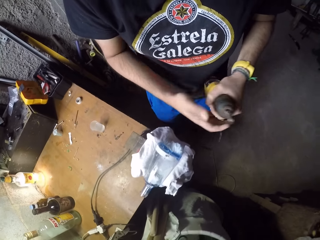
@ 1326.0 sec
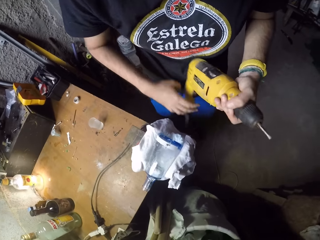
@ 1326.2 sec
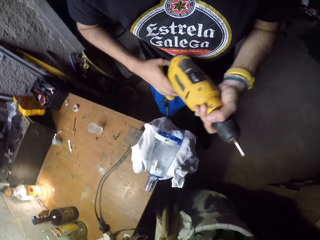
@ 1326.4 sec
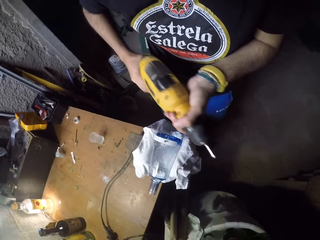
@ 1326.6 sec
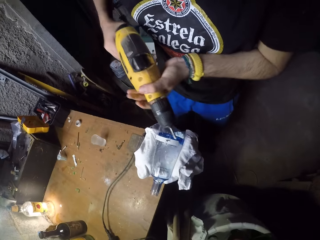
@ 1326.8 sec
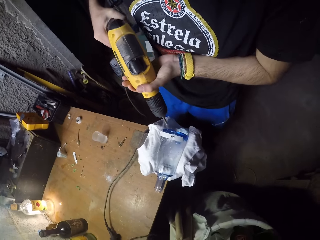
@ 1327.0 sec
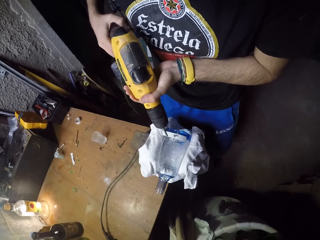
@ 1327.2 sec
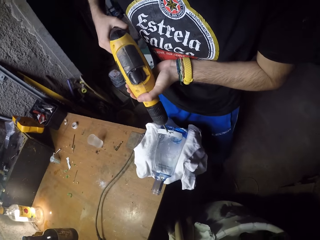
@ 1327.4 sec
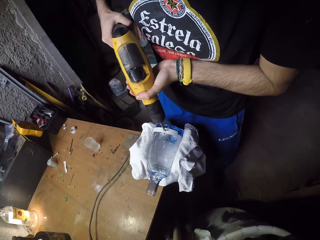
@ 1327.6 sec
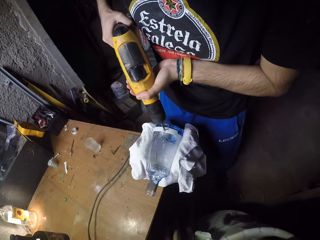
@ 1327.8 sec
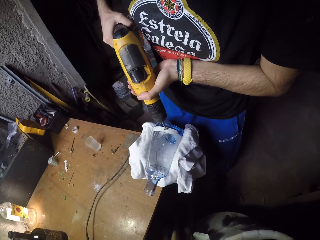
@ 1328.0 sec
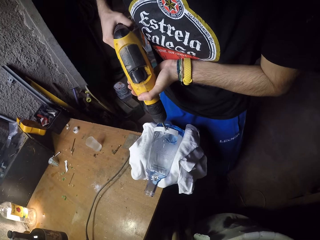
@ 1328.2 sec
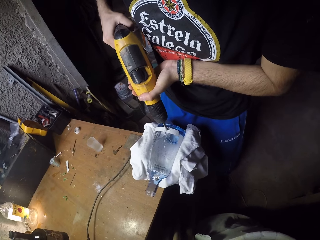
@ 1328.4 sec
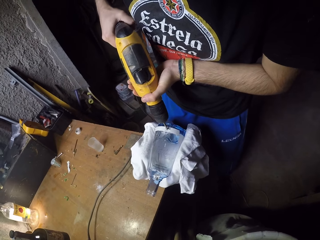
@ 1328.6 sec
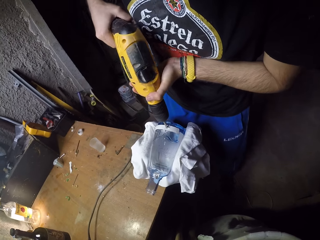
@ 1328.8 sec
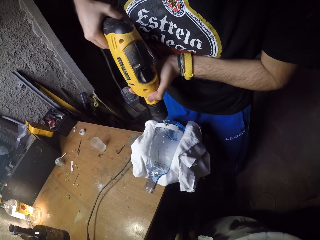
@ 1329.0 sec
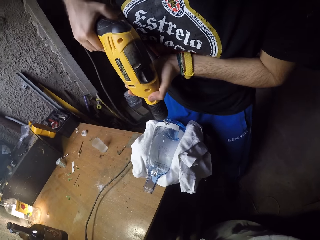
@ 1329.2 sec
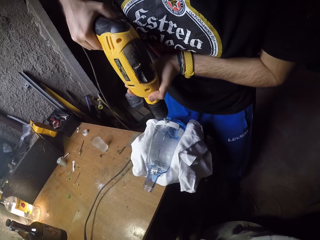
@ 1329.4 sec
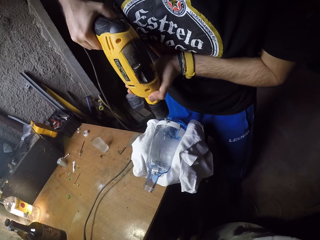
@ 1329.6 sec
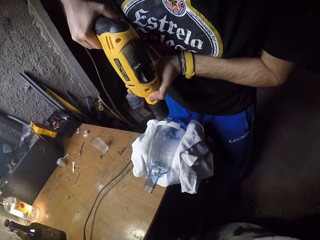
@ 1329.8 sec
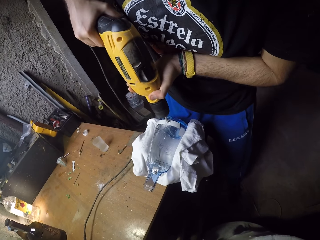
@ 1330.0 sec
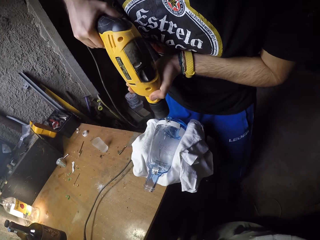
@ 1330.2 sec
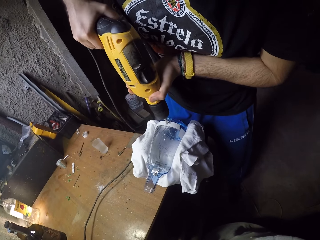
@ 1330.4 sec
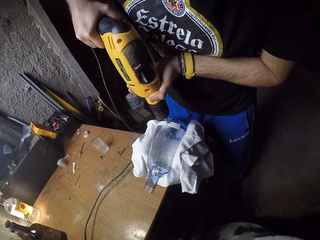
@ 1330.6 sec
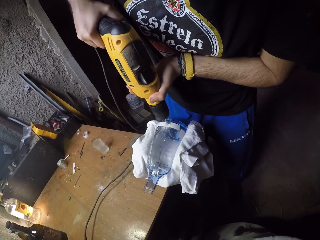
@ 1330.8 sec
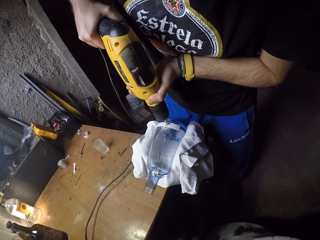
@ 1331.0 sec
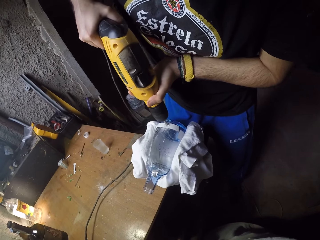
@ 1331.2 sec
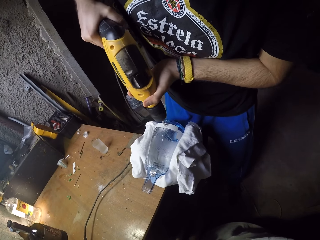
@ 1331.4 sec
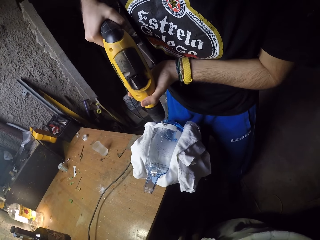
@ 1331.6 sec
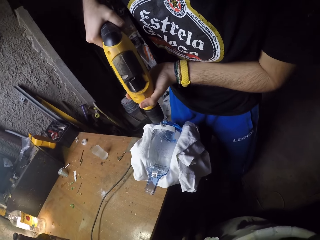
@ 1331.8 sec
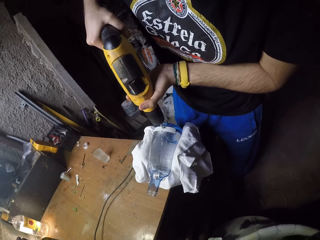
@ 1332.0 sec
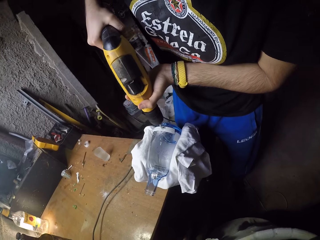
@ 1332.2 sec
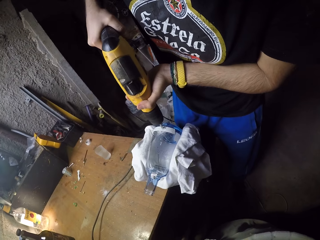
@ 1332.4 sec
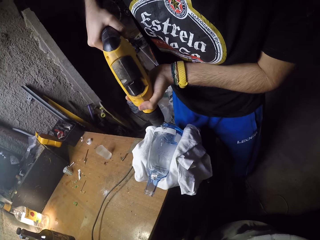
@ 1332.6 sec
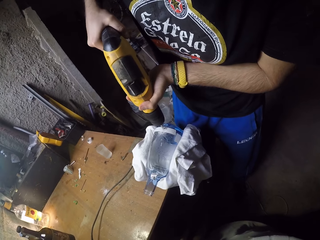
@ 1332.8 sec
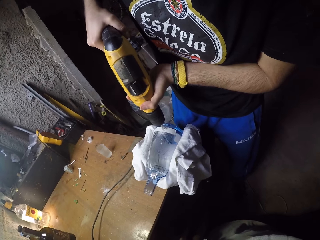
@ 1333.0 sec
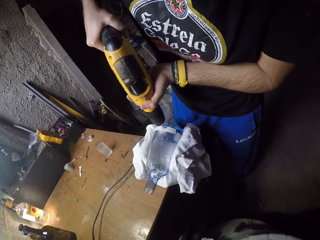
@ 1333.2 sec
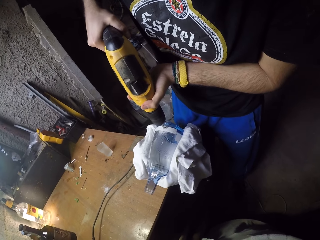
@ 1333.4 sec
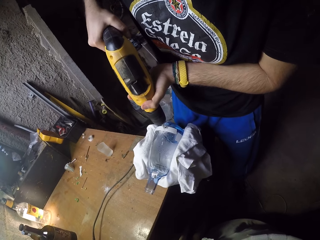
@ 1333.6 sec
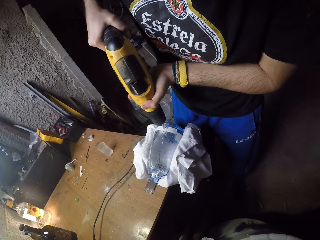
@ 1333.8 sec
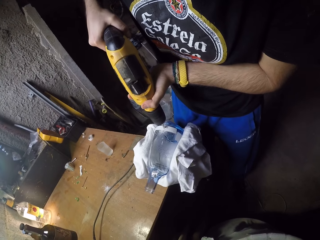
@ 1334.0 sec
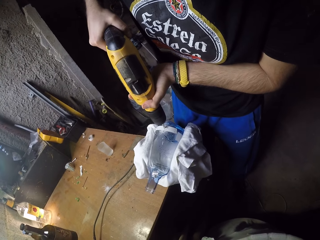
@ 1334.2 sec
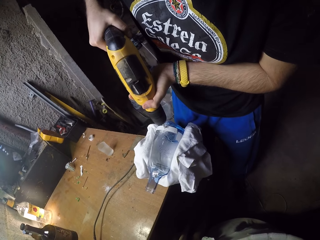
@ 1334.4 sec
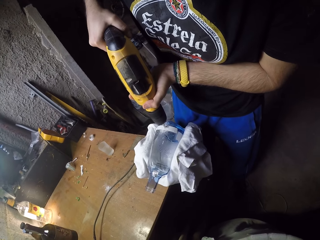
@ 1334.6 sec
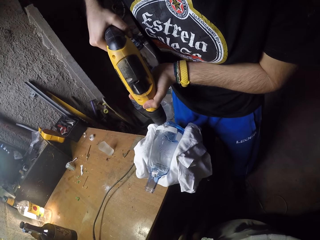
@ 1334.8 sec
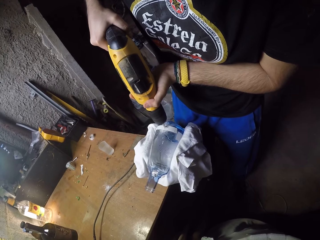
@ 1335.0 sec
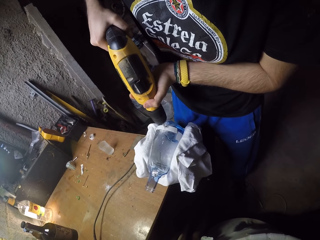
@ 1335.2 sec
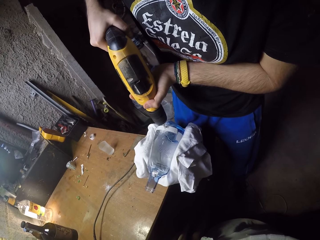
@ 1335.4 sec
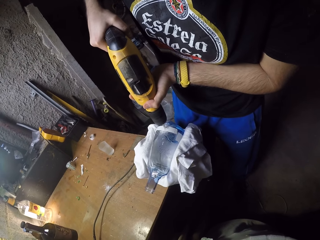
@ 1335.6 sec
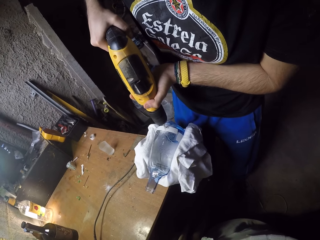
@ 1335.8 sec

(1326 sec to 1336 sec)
The camera wearer holds the hand drilling machine with both hands. They drill into the bottle on the table with the hand drilling machine in both hands.

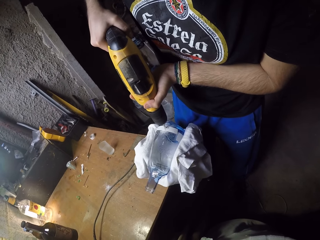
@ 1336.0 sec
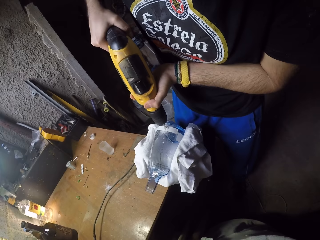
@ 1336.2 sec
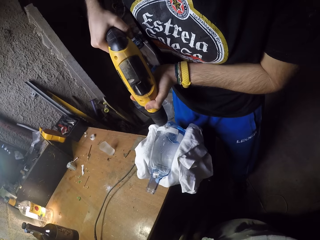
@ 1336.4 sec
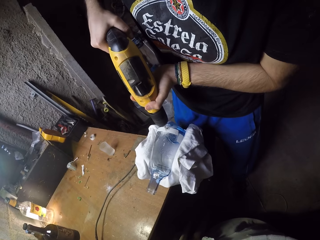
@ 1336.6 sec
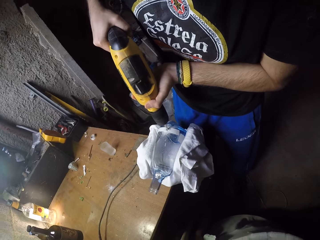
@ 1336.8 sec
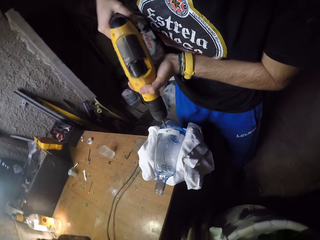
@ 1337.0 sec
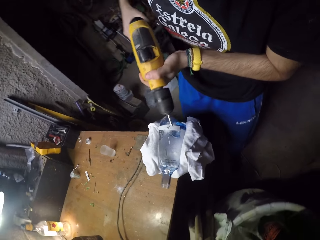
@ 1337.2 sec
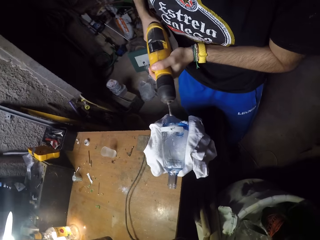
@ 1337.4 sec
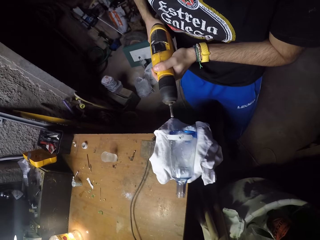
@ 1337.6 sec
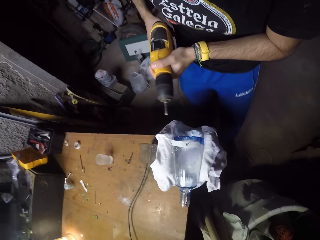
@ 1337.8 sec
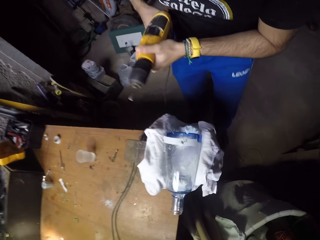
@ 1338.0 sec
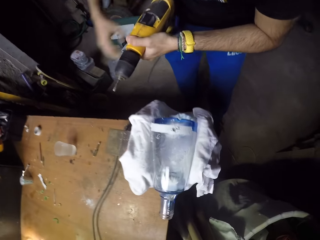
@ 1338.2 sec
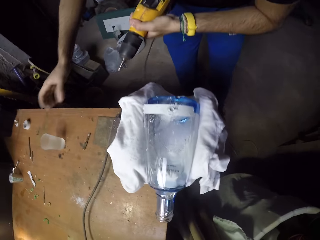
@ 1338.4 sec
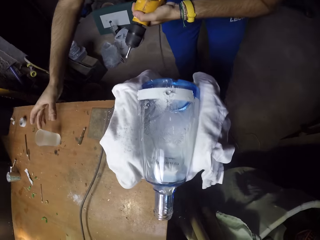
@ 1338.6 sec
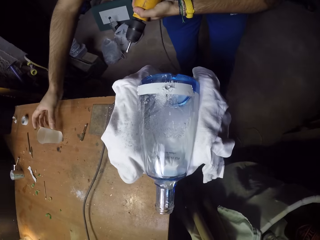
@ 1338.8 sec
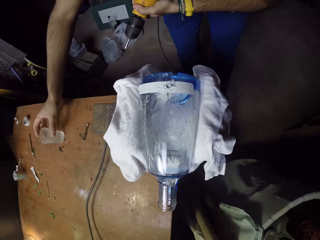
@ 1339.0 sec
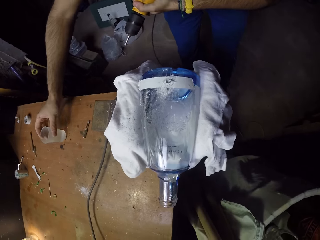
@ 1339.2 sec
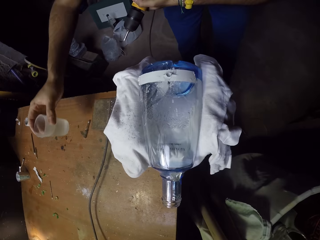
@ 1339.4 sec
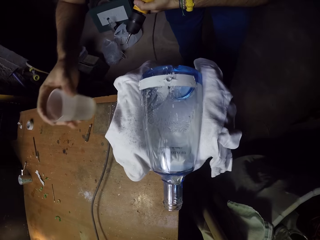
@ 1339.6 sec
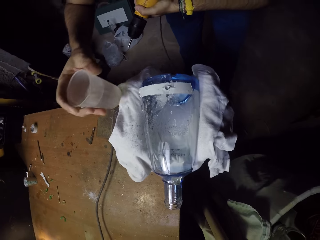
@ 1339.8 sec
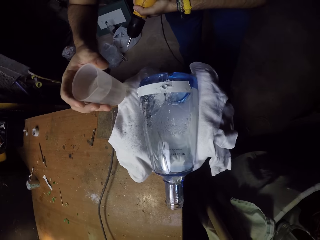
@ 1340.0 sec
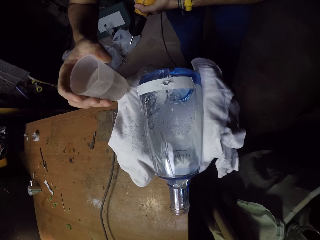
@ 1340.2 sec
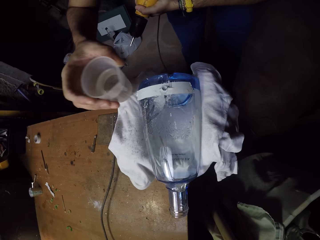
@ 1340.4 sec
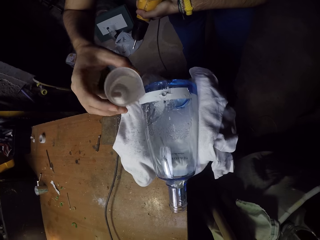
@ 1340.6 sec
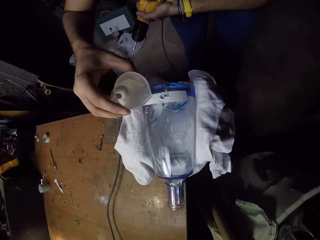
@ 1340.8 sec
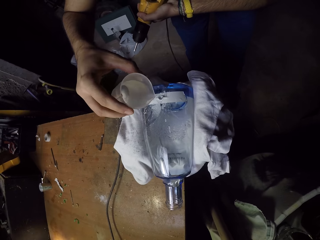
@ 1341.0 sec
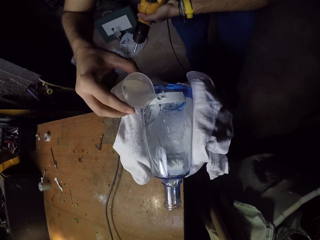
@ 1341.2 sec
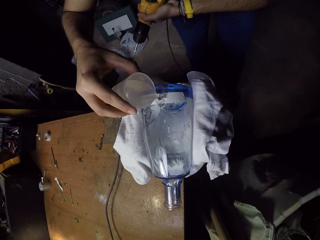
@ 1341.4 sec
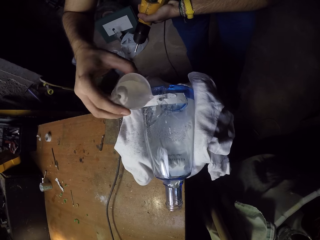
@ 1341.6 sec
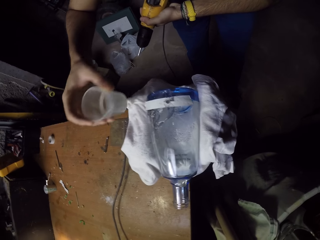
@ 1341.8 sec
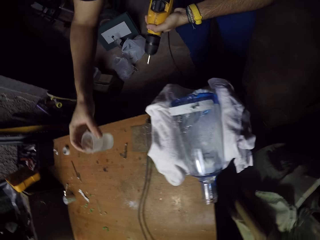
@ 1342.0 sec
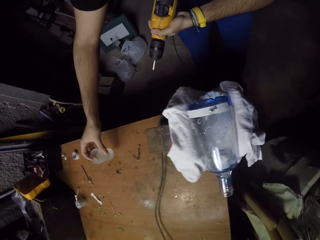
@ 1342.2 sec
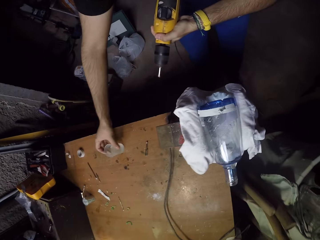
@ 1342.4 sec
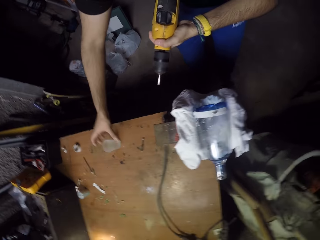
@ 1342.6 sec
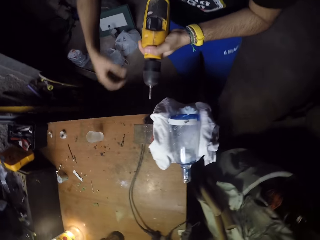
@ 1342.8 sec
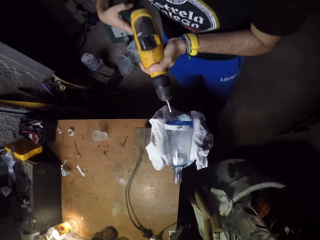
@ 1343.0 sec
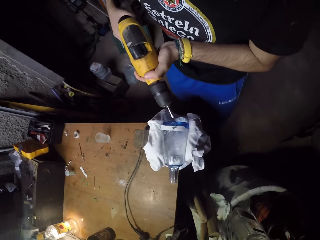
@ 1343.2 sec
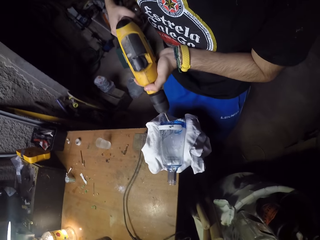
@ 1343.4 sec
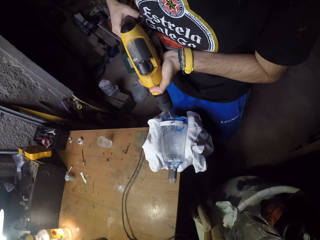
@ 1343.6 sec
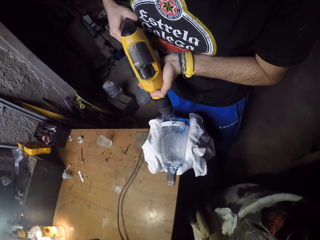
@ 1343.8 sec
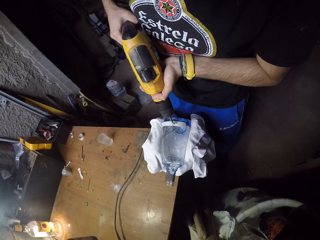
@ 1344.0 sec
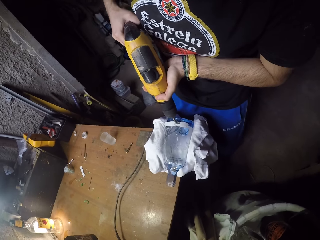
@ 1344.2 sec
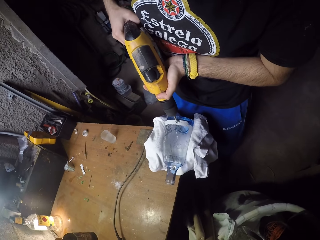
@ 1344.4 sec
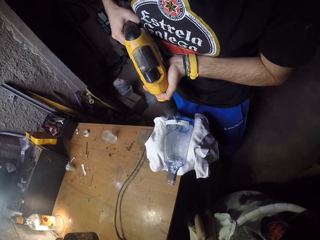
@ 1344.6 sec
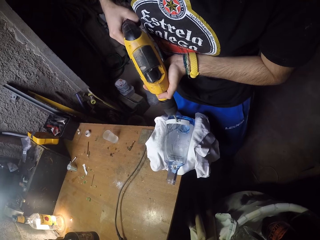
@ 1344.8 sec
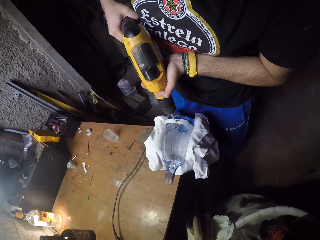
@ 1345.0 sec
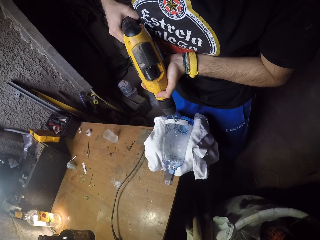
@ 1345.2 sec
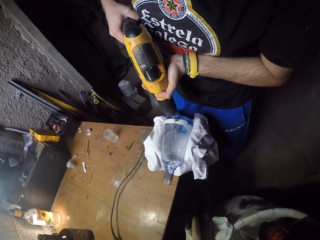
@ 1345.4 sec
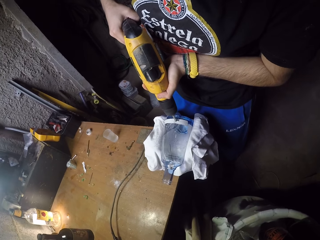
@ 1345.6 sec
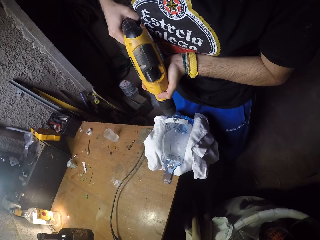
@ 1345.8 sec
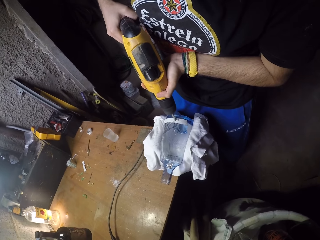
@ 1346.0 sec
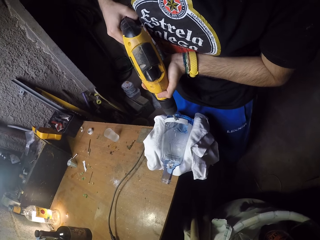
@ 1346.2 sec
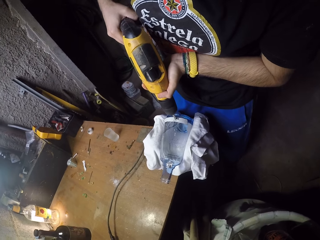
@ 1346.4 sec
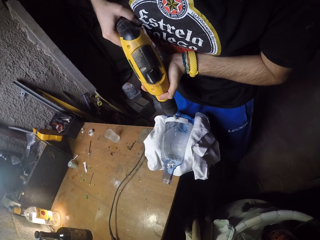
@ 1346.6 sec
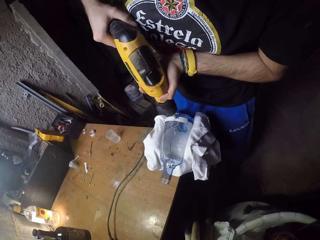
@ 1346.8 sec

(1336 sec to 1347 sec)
The camera wearer removes the hand drilling machine from the bottle. He picks the cup of water from the table with his right hand. He pours water from the cup into the hole in the bottle on the table. He places the cup of water onto the table. He holds the hand drilling machine with both hands. He drills into the bottle on the table with the hand drilling machine in both hands.
